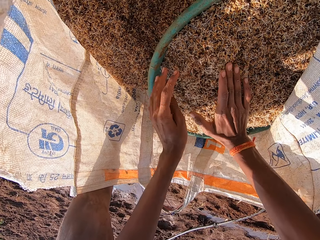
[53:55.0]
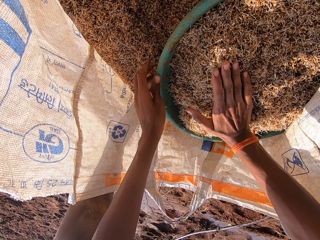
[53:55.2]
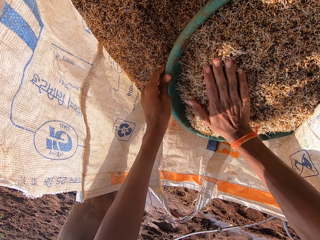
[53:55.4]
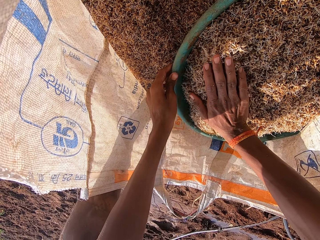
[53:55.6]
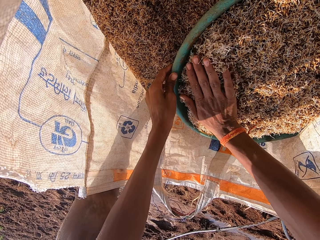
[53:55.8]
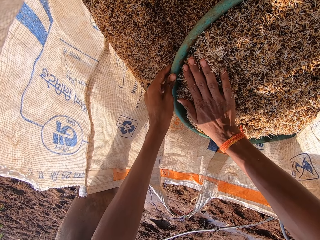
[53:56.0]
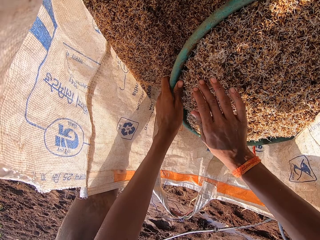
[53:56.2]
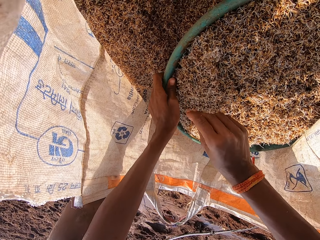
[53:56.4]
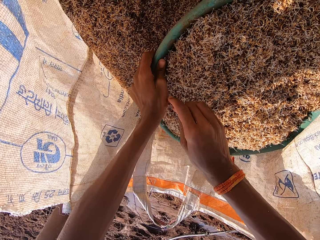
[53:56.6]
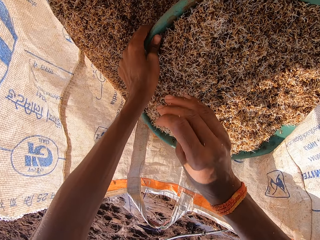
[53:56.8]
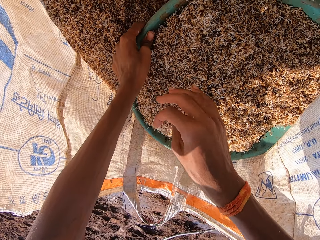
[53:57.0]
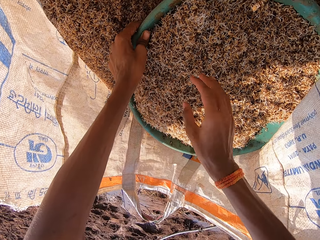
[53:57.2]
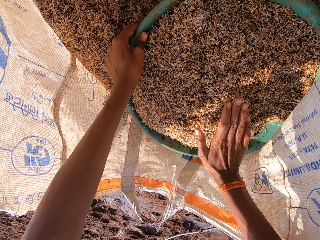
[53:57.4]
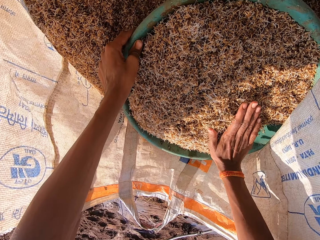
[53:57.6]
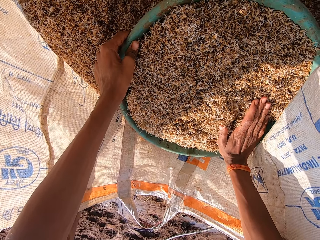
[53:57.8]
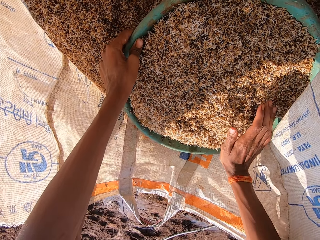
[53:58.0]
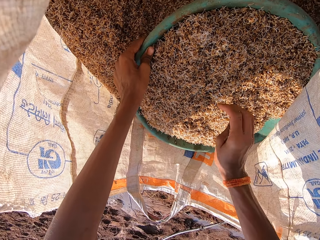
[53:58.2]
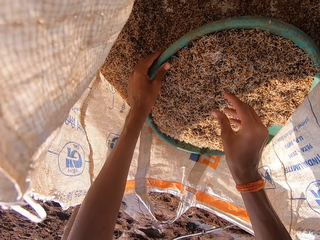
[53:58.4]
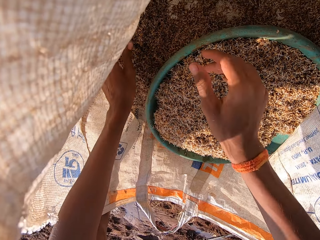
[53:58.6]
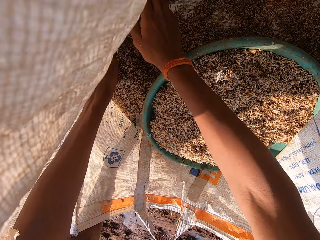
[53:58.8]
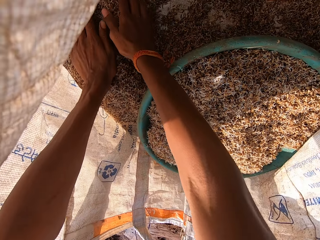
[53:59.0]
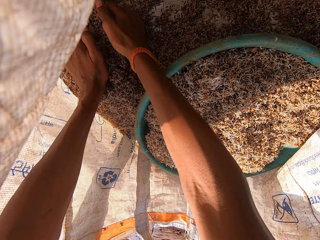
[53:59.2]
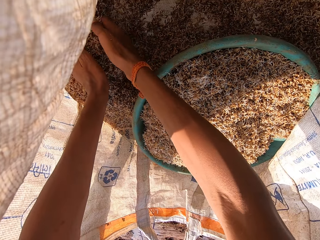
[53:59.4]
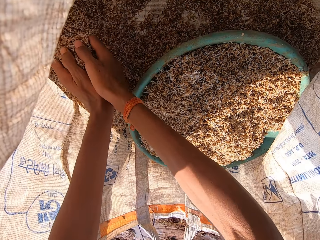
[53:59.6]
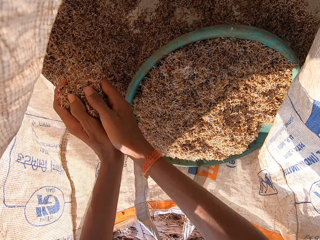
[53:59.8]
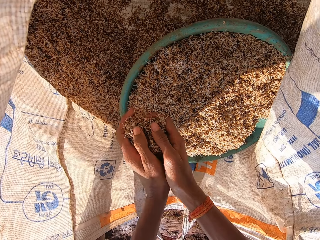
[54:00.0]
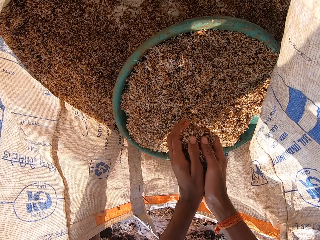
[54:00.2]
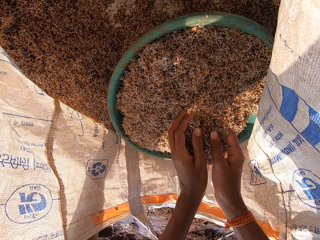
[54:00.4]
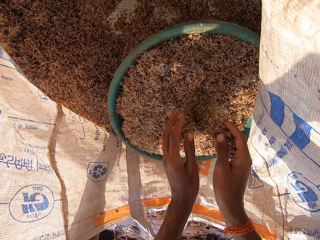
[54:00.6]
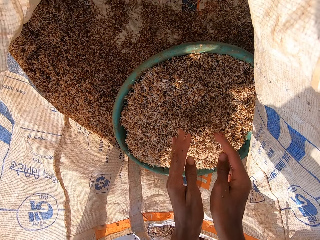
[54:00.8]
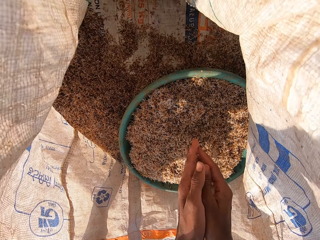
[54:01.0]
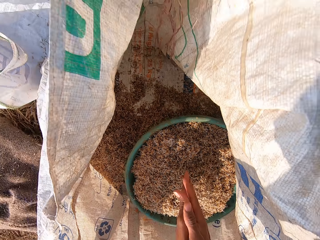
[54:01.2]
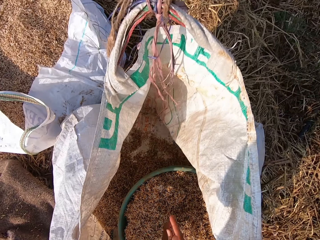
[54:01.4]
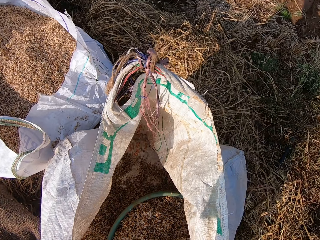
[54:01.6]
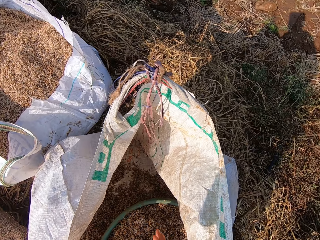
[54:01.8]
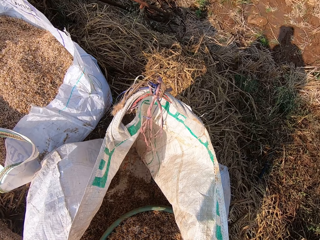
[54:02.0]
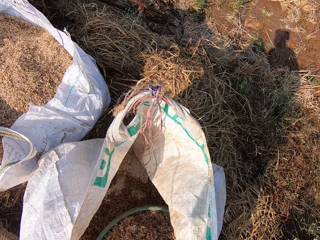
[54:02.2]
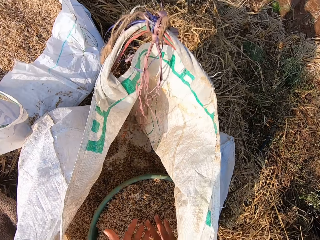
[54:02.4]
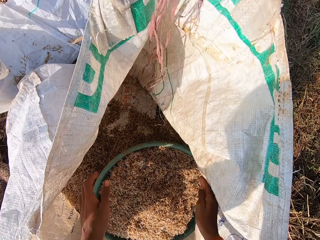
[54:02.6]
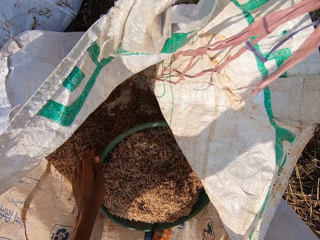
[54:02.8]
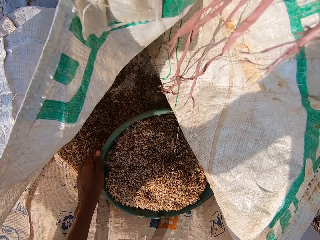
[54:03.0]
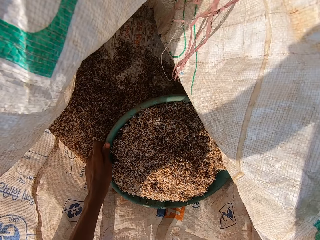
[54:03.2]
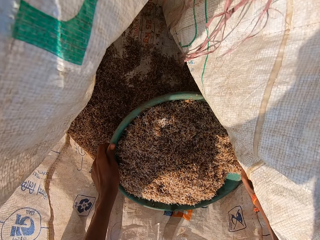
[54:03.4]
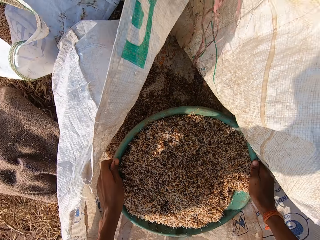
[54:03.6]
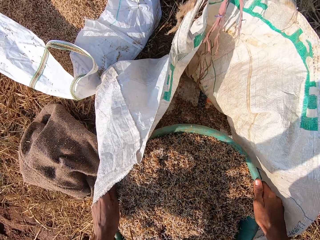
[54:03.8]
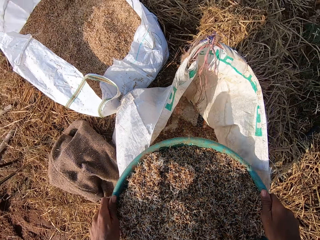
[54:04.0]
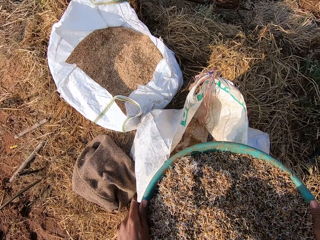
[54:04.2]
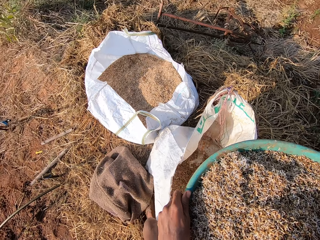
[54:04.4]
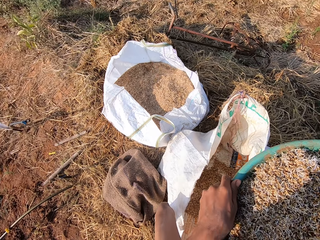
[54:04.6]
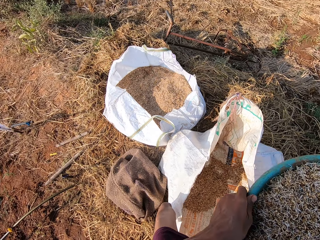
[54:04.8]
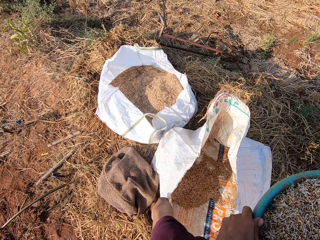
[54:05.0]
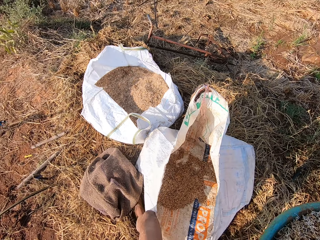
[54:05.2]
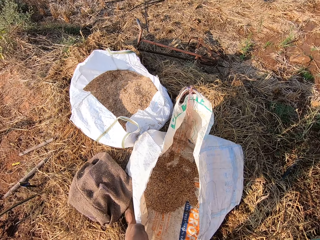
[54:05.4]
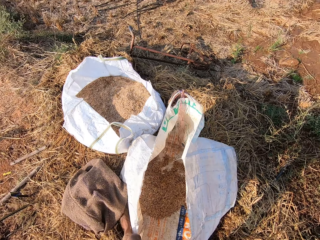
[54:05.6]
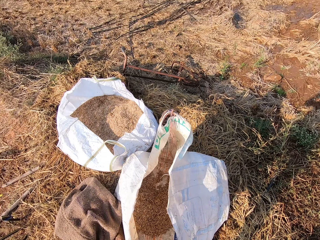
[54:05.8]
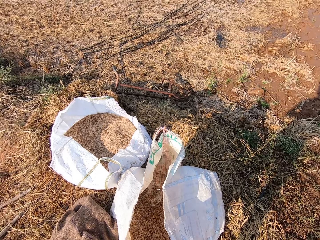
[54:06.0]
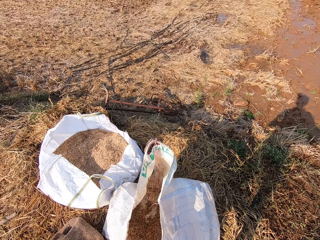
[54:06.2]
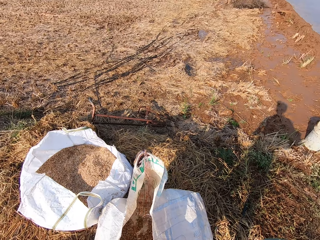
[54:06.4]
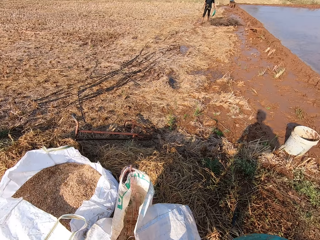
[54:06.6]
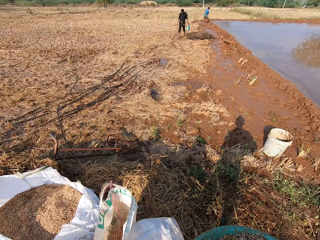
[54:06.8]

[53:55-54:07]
The camera wearer holds the bowl or basin of barley straws with his left hand. He spreads the barley straws in the bowl with his right hand. He transfers the bowl of barley straws in the bag of barley straws with his left hand. He dusts his right hand. He spreads the barley straws in the bowl with his right hand. He picks up some barley straws from the bag of barley straws with both hands. He drops the barley straws in the bowl with both hands. He dusts his hands. He picks up the basin with his hands. He carries the bowl of barley straws from the bag of barley straws with both hands.

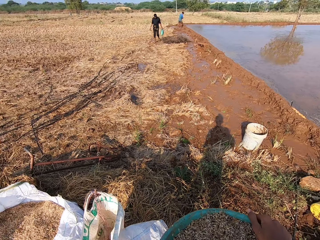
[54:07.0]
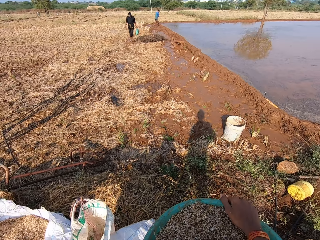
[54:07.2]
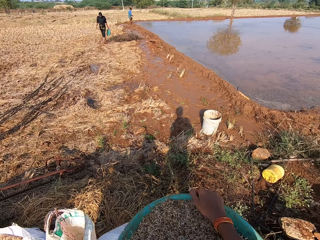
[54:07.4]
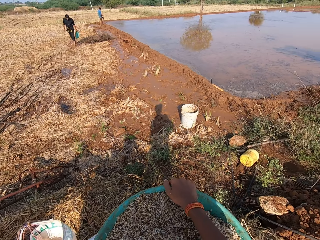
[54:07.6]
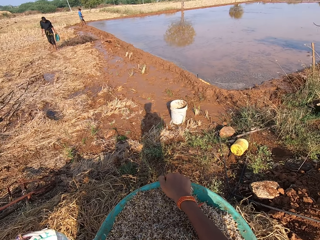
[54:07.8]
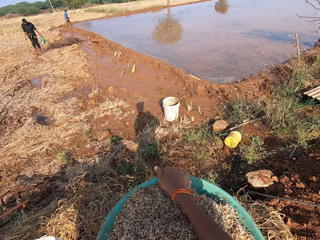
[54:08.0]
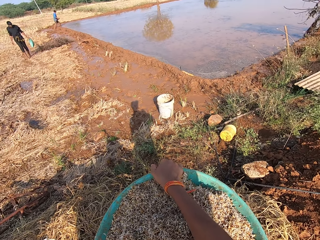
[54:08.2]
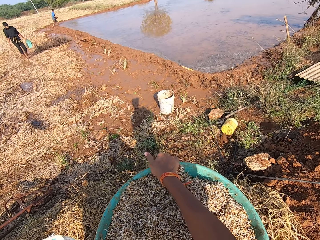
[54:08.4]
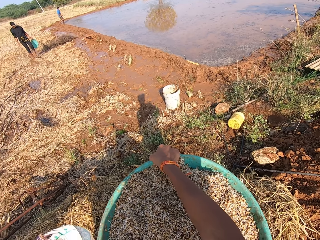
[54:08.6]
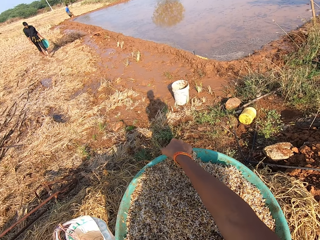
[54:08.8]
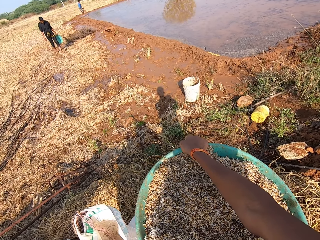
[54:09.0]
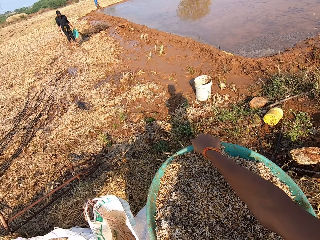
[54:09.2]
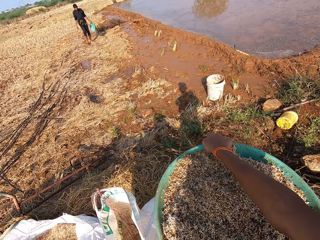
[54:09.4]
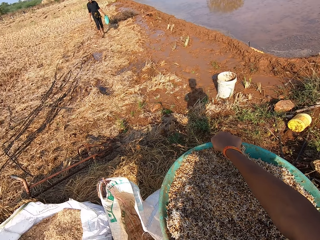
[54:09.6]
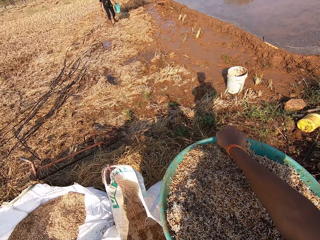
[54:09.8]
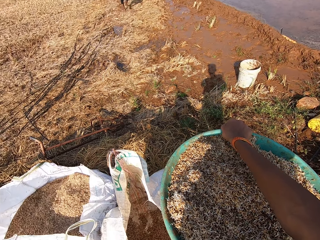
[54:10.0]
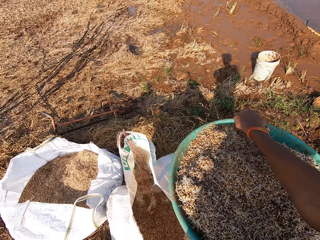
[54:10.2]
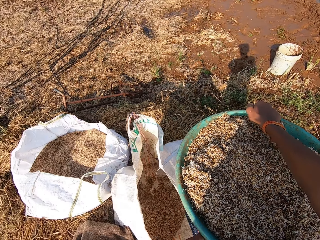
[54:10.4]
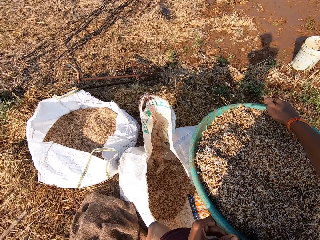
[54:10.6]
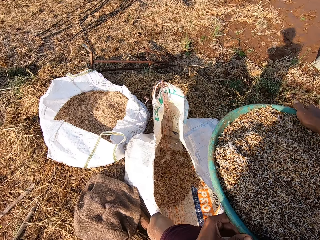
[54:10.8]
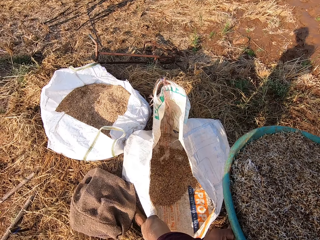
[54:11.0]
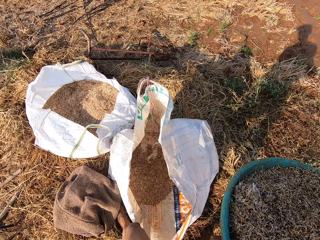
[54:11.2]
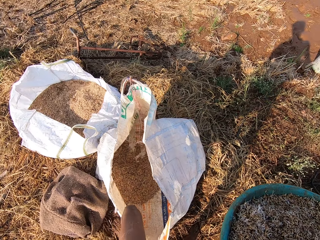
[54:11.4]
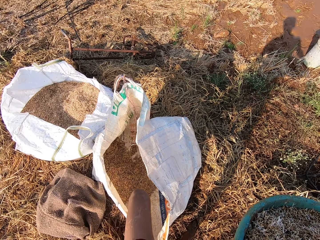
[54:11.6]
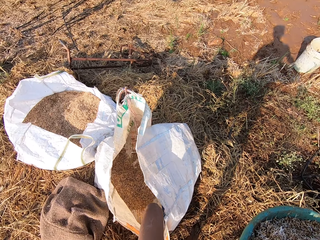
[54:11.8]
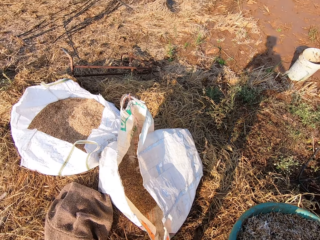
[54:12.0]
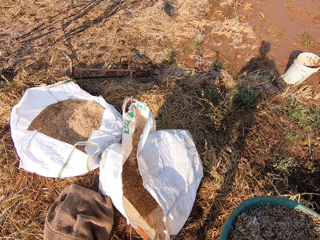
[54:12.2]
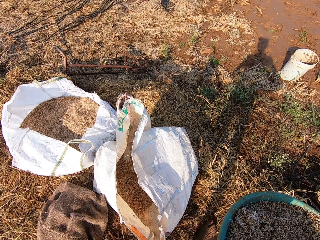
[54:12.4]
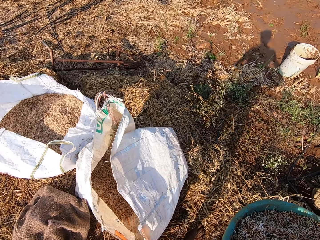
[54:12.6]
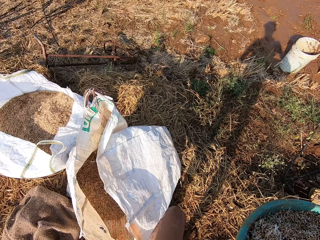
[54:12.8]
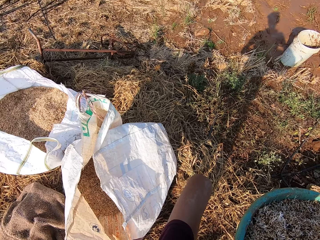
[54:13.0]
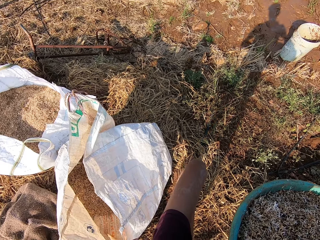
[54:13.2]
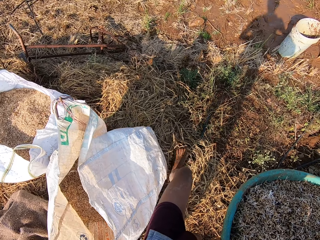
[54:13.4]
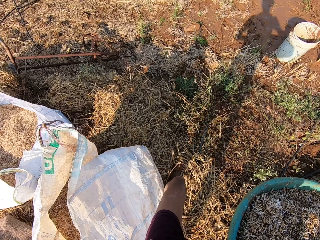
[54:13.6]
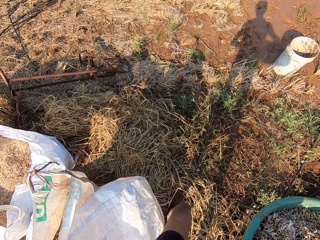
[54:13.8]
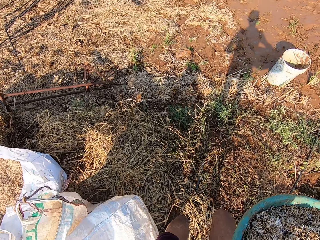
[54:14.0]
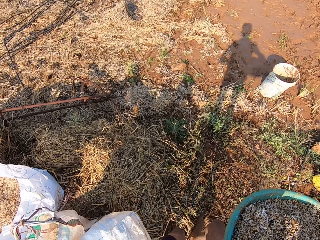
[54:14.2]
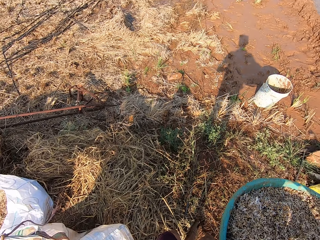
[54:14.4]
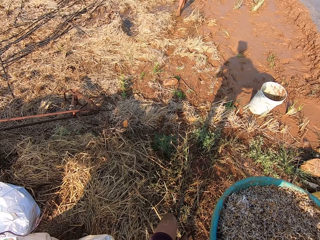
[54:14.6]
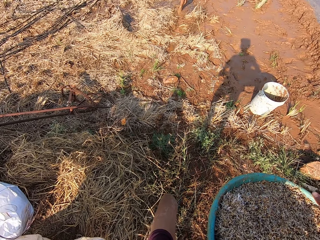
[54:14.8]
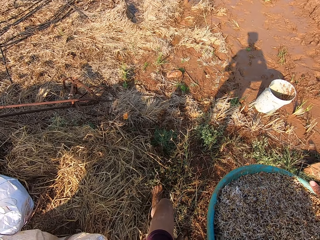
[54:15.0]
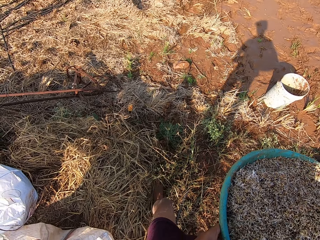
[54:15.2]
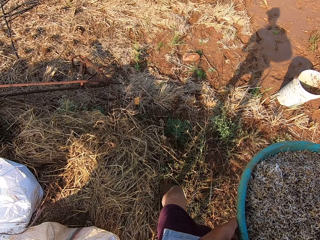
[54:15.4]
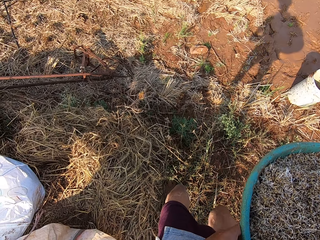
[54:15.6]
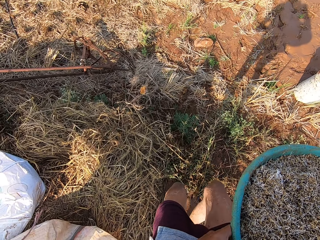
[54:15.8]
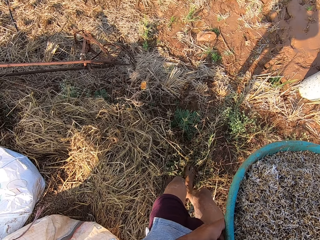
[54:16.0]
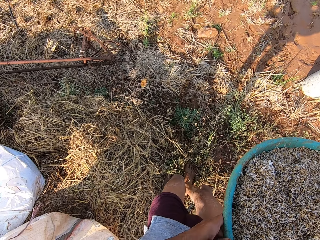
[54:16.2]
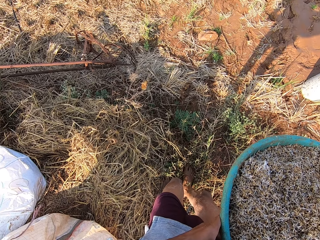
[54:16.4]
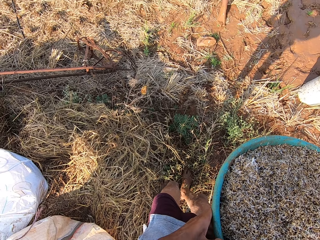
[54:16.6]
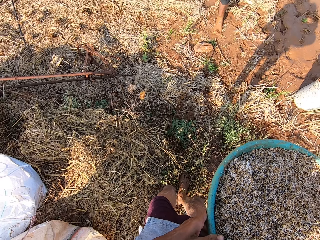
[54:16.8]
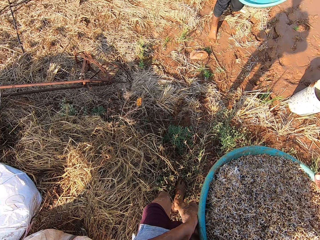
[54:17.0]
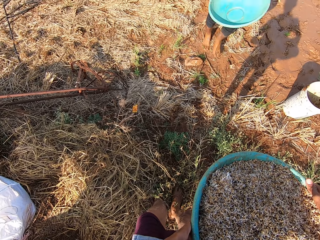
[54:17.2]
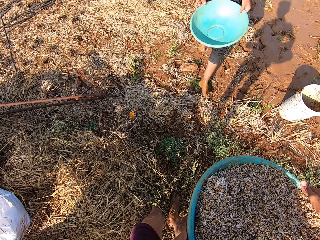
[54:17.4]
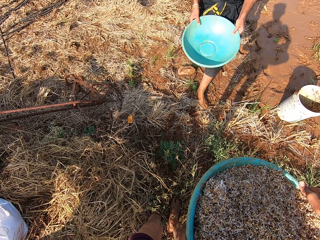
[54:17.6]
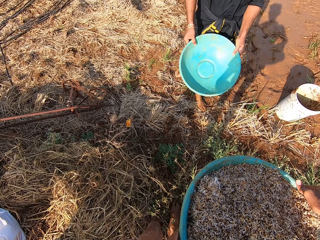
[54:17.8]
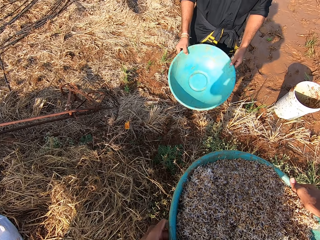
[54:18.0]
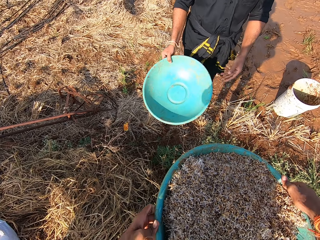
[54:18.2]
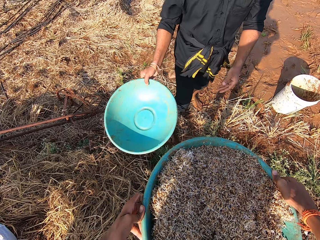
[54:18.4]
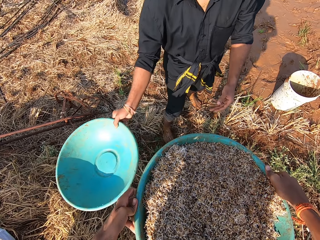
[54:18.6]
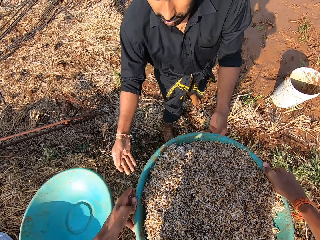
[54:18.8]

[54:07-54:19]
The camera wearer walks forward. They interact with a man.
